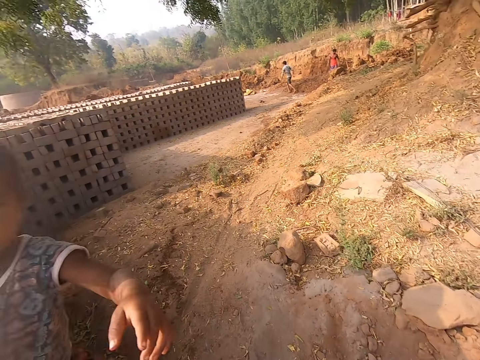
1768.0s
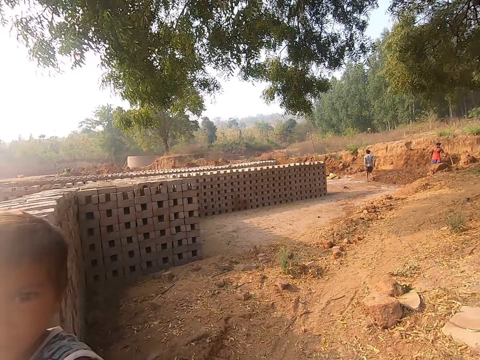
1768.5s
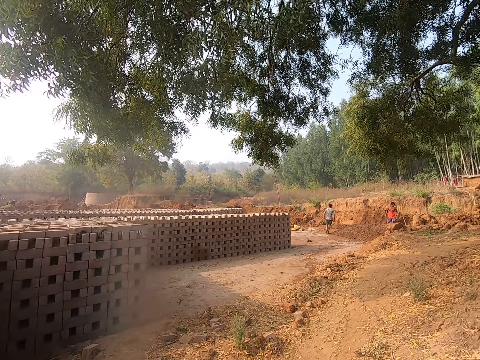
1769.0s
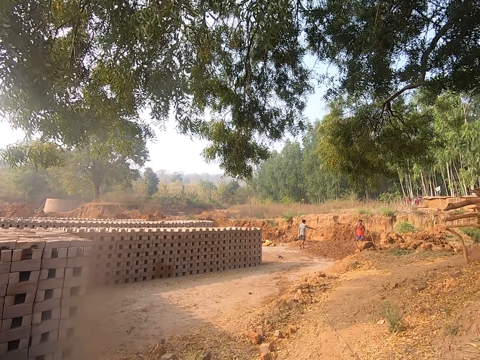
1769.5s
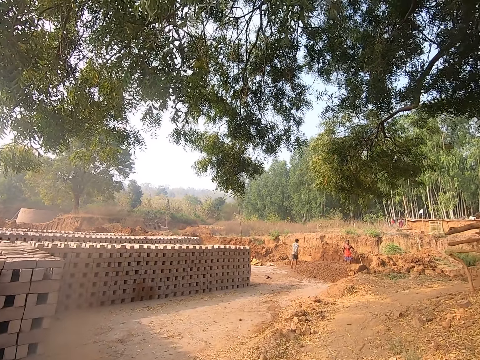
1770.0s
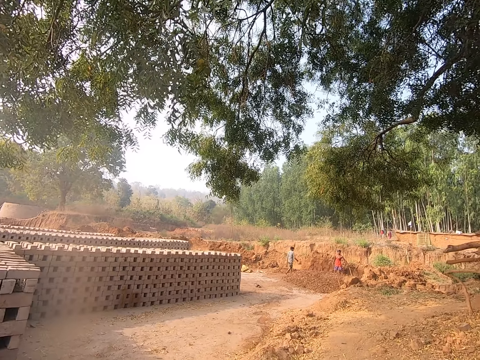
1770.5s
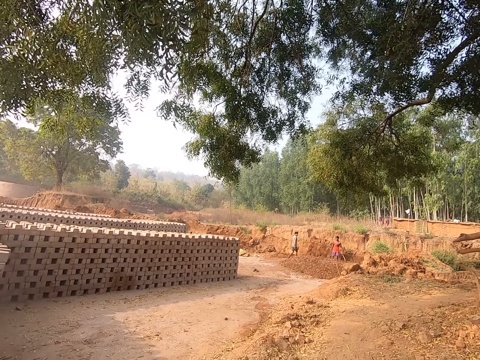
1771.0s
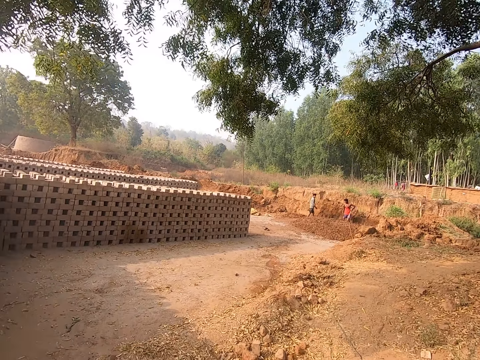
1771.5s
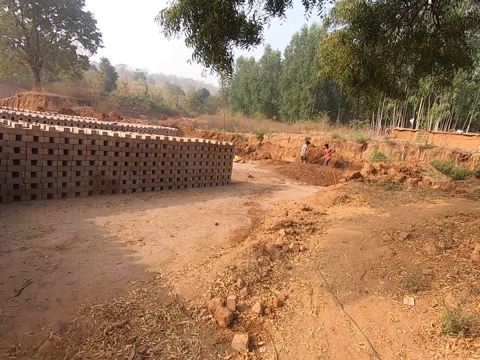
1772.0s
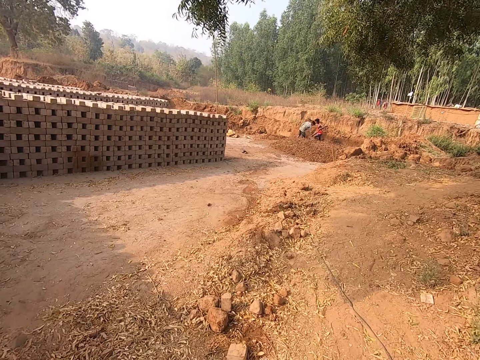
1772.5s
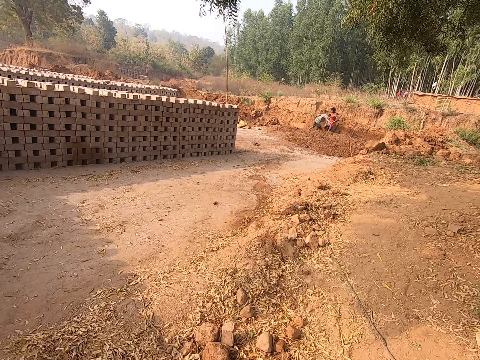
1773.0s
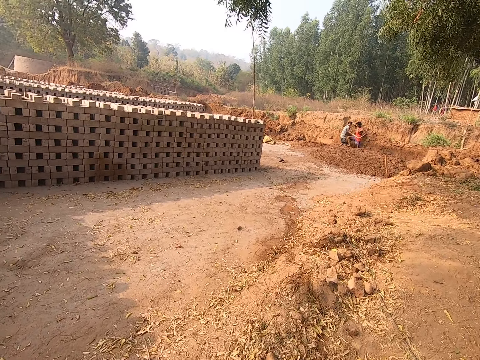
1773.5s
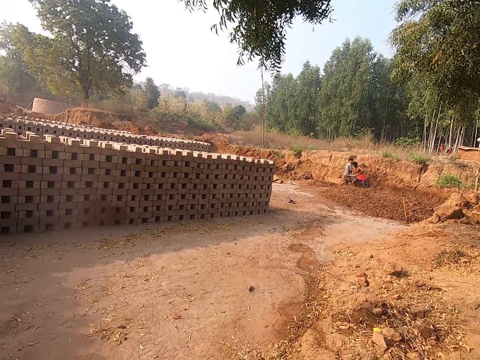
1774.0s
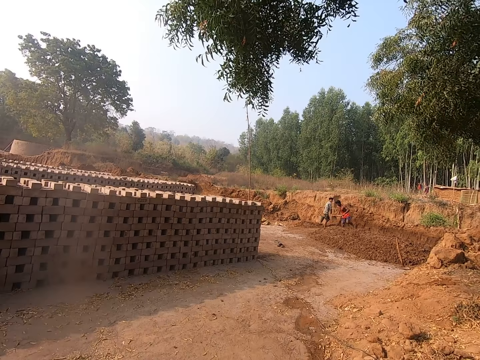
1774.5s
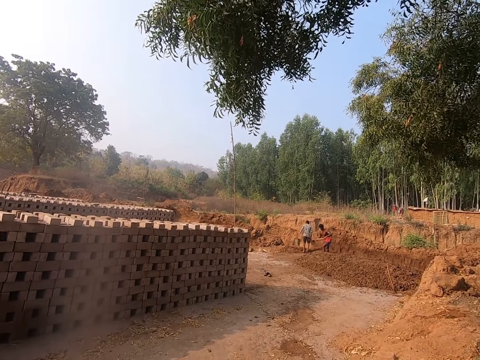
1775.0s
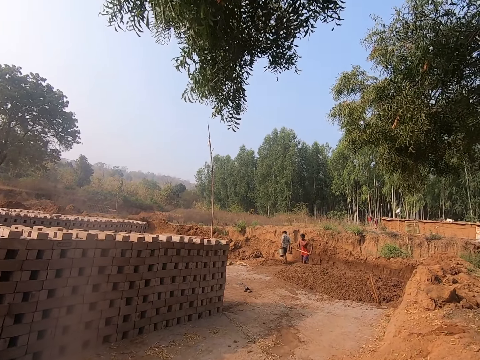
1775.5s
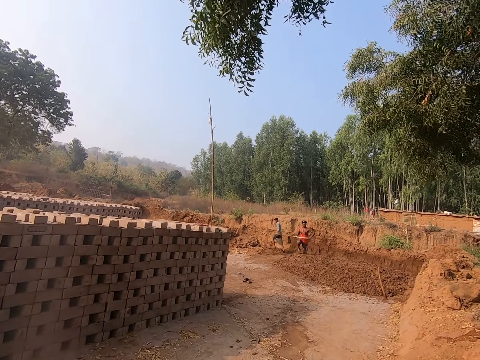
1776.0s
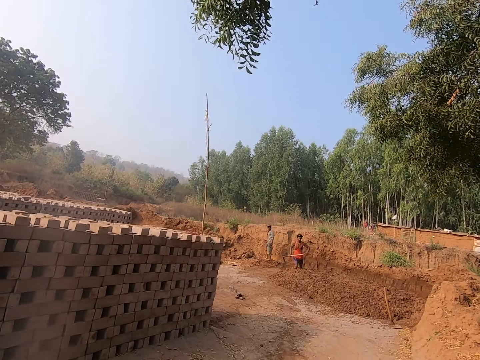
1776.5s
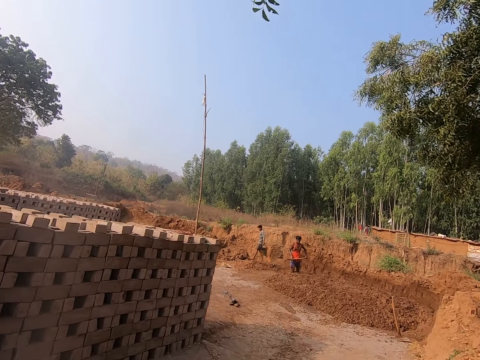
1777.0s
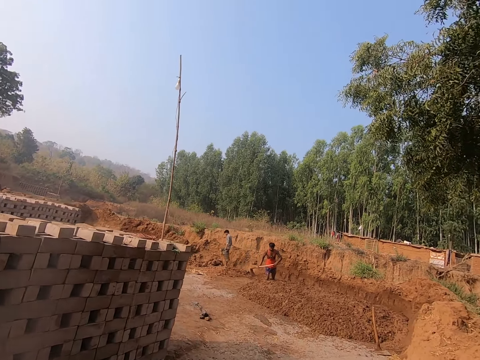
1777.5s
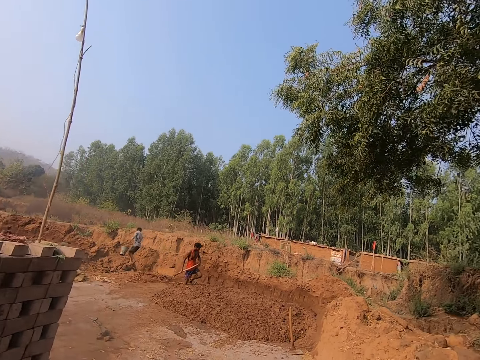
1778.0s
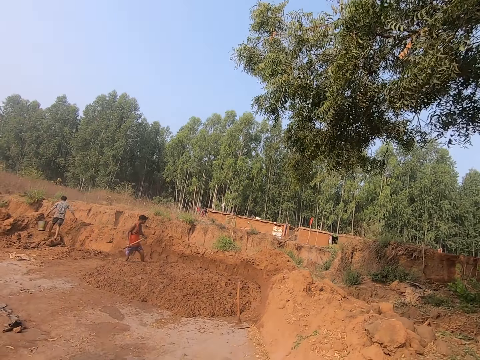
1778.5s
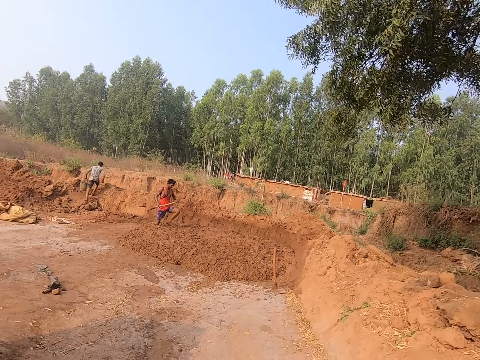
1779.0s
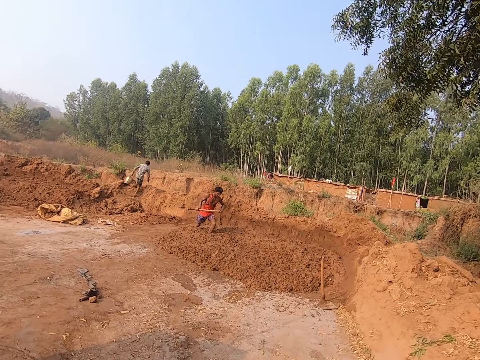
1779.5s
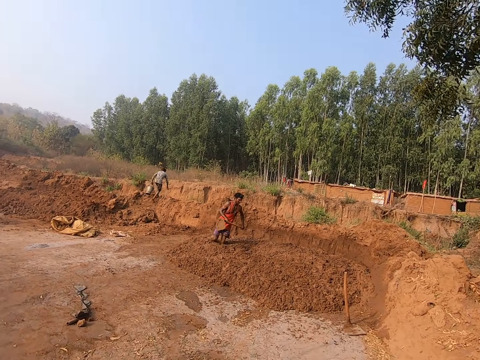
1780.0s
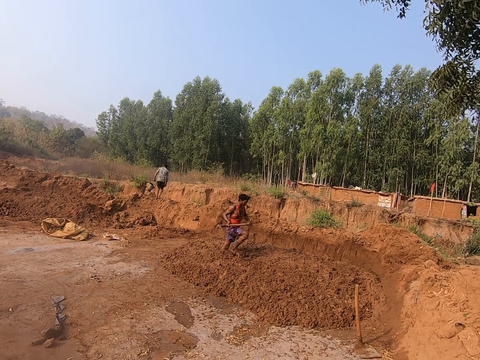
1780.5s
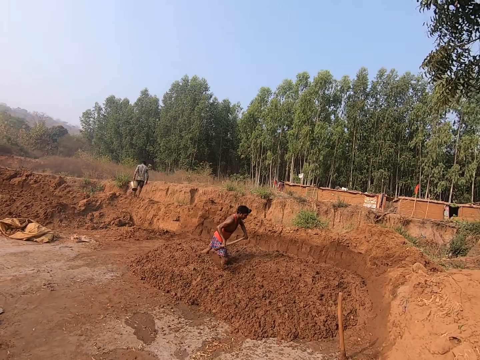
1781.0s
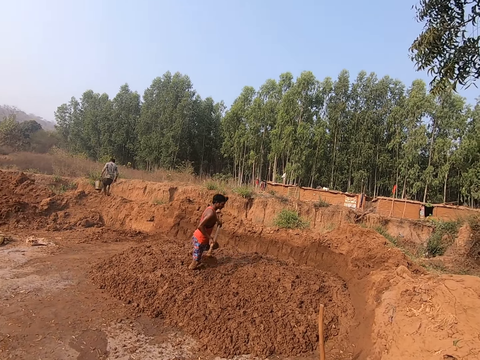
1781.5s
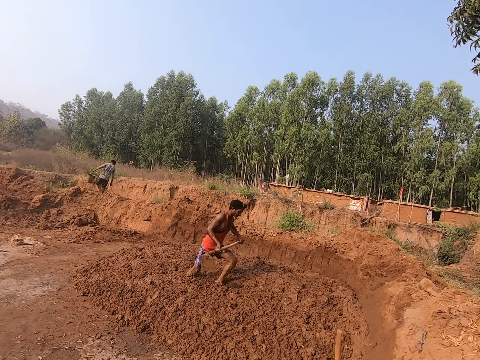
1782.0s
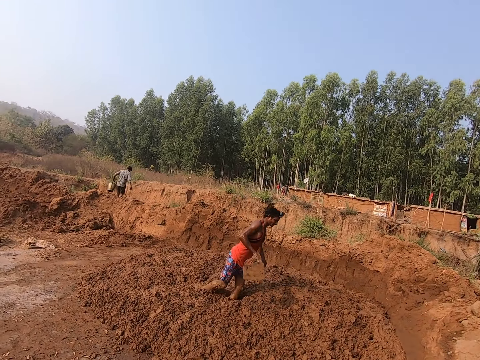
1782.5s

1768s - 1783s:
The child reaches for the camera wearer with her left hand. A man walks towards another man. The camera wearer walks towards the other man and the first man. The other man picks a hoe from the ground with his left hand and holds the hoe with his hands. The first man picks a bucket from the ground with his left hand. The camera wearer converses with the other man and the first man. The other man walks in a mud pile.

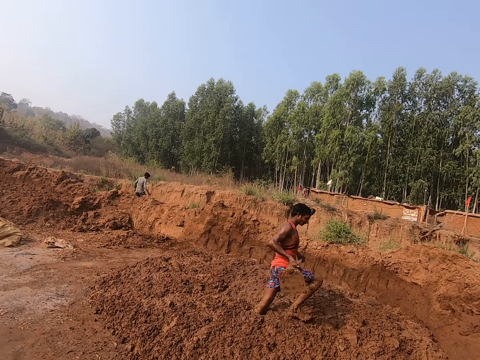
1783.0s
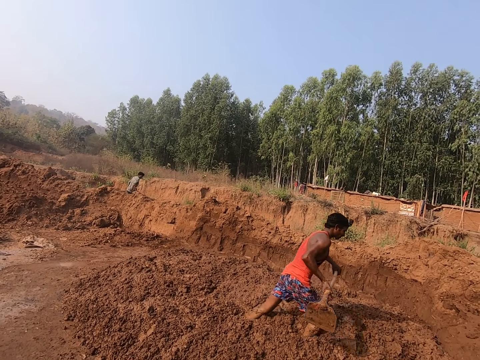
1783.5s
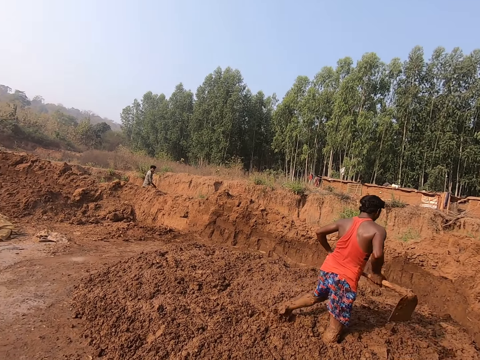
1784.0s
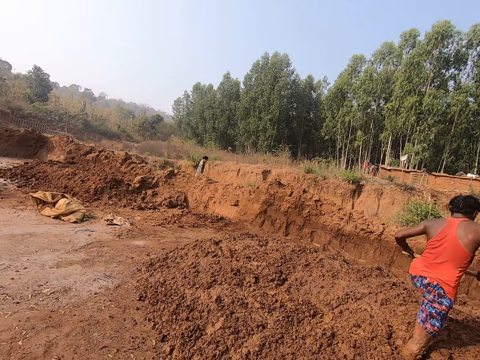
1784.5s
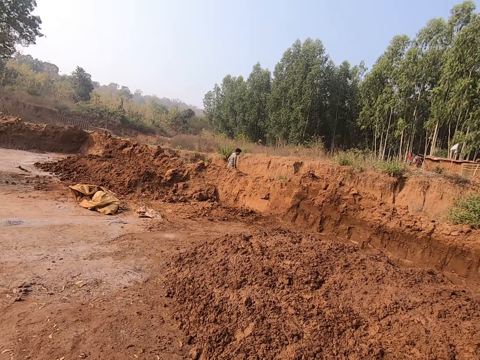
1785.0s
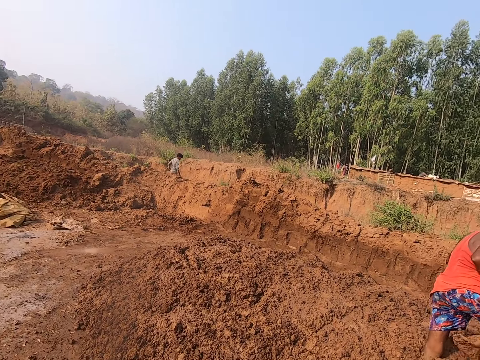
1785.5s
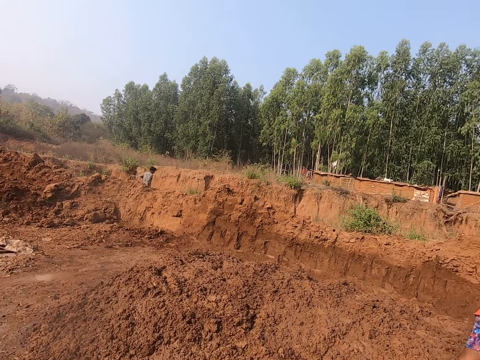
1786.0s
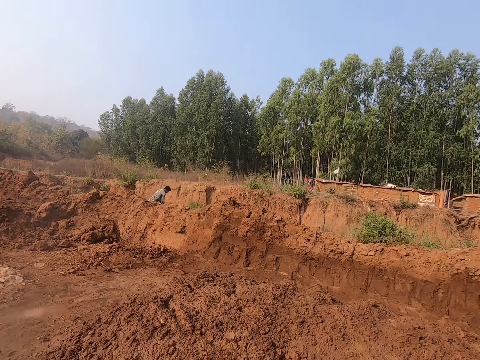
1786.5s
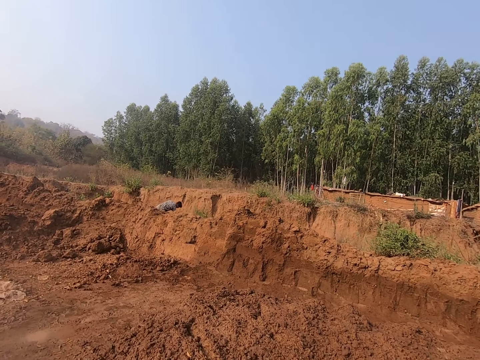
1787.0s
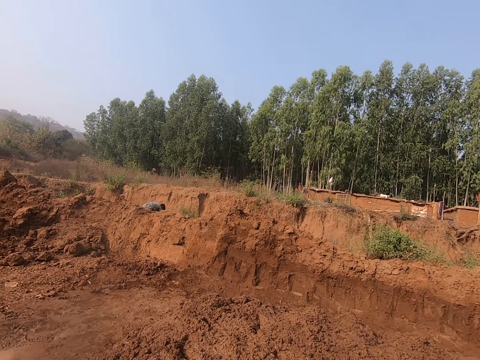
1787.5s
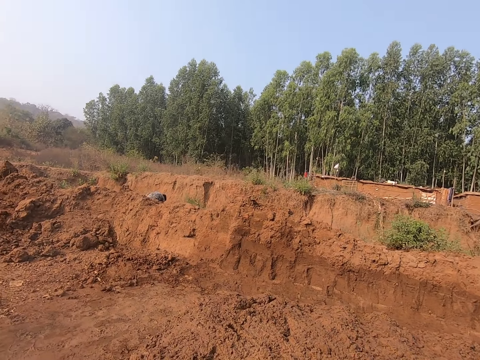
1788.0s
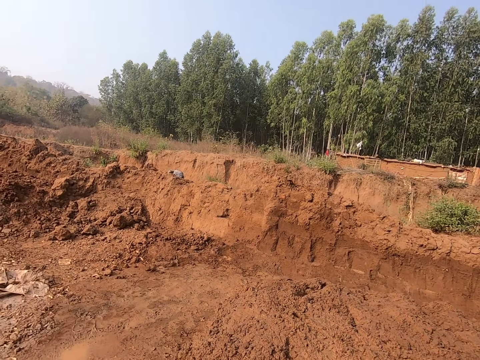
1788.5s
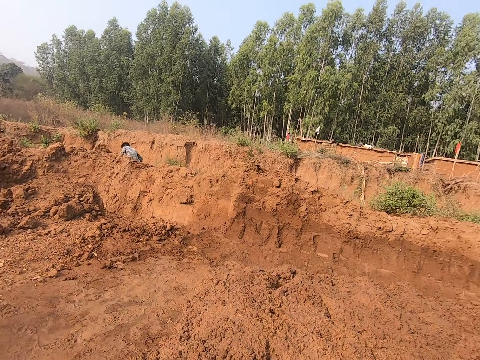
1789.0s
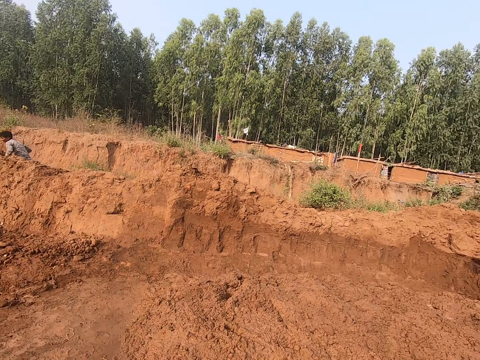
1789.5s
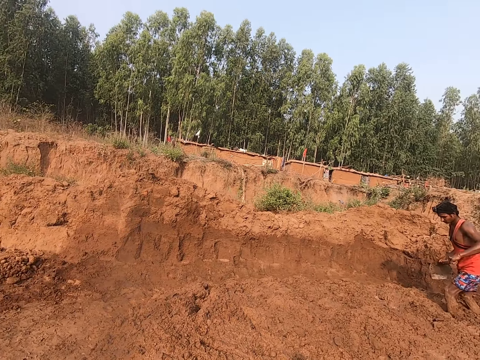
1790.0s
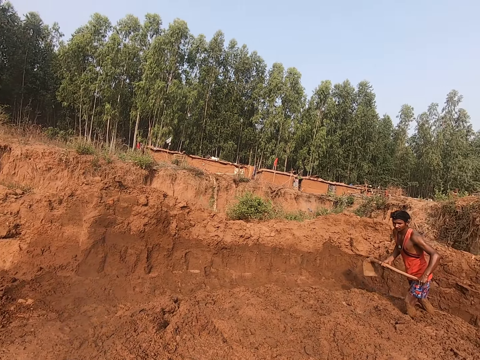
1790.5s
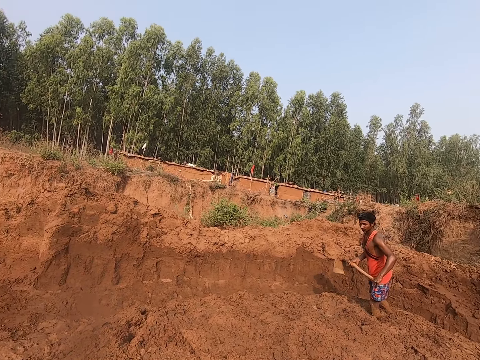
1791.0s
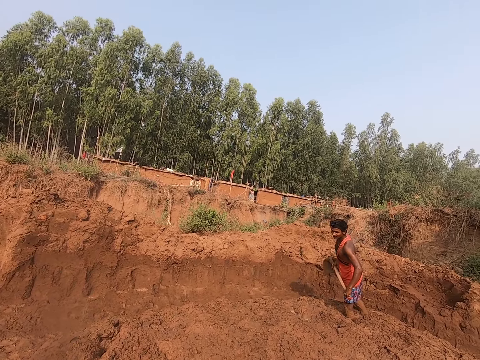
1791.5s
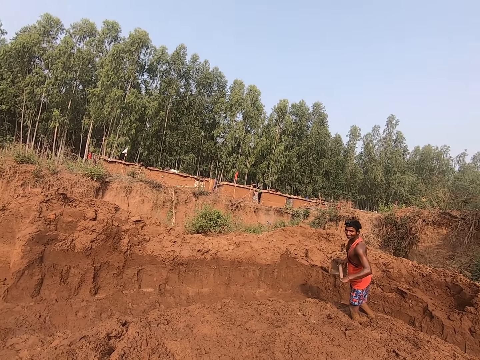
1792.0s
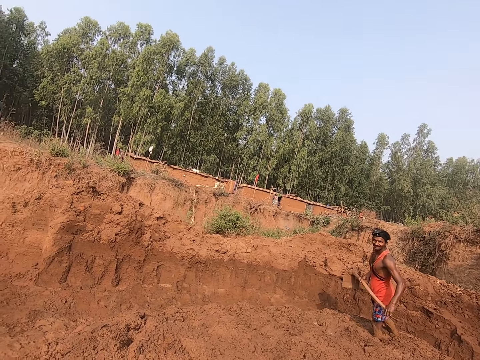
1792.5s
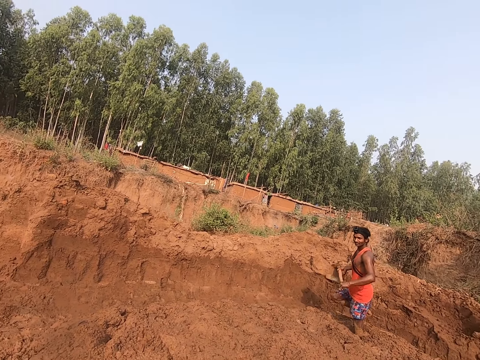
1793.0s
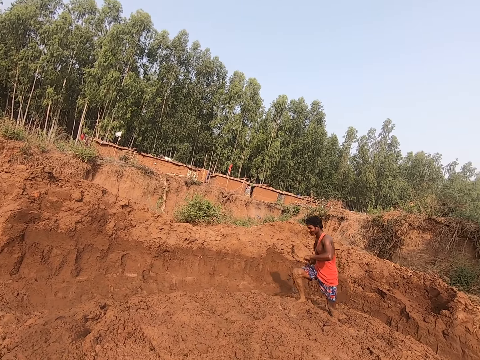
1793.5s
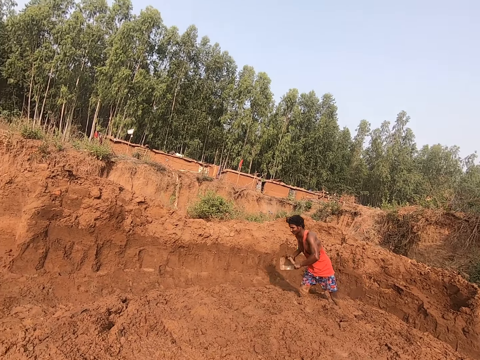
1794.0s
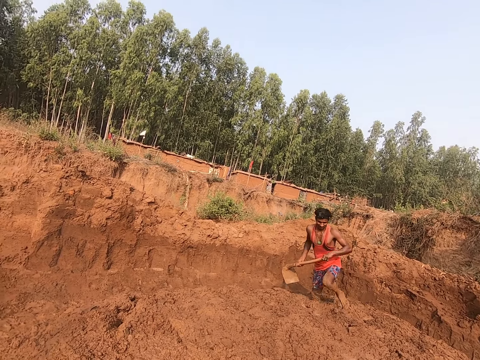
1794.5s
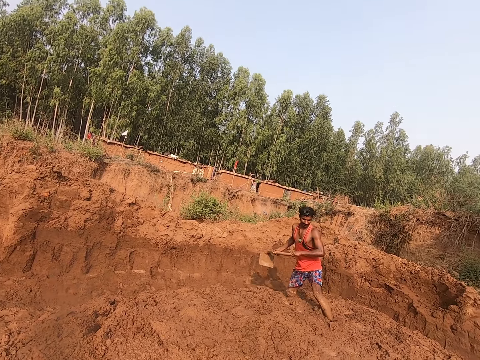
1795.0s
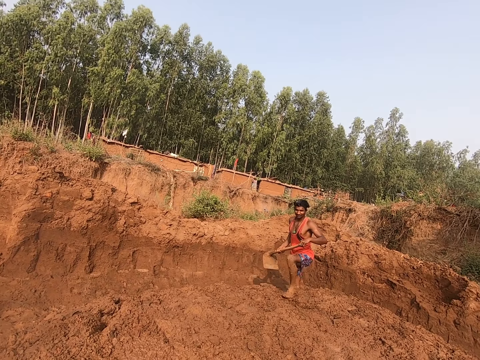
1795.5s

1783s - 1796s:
The camera wearer converses with the man. The man walks in the muddy soil.
